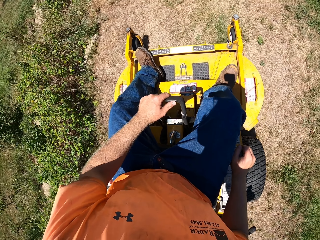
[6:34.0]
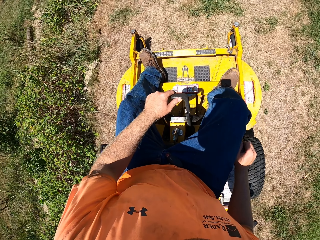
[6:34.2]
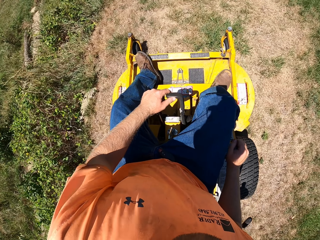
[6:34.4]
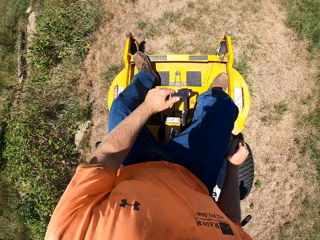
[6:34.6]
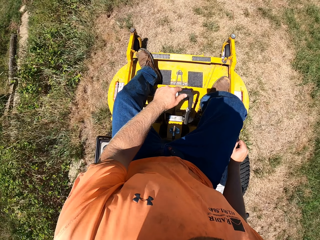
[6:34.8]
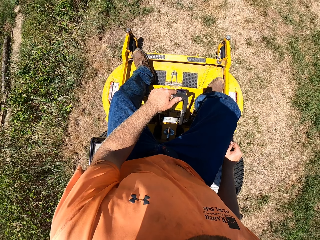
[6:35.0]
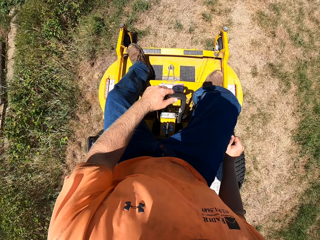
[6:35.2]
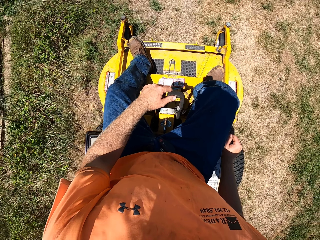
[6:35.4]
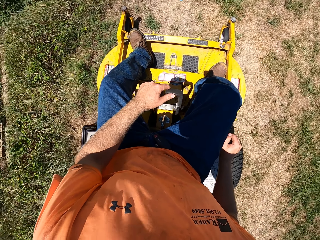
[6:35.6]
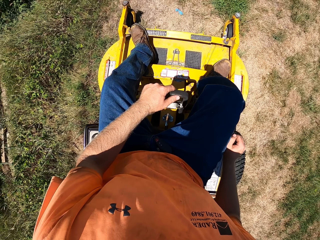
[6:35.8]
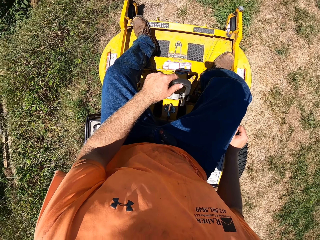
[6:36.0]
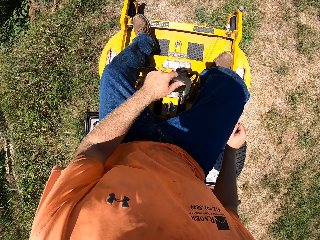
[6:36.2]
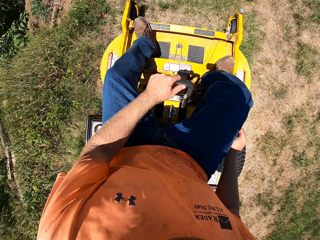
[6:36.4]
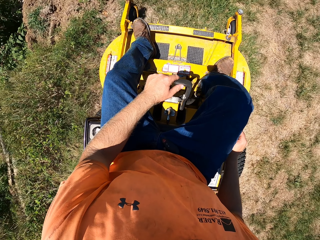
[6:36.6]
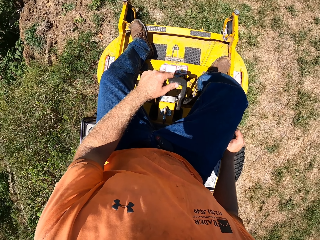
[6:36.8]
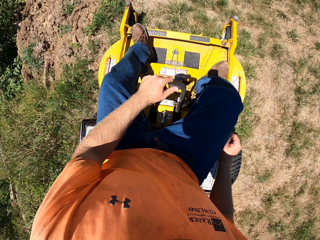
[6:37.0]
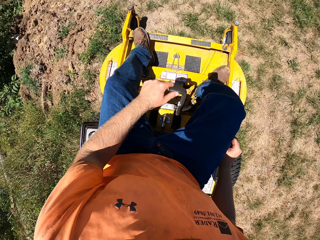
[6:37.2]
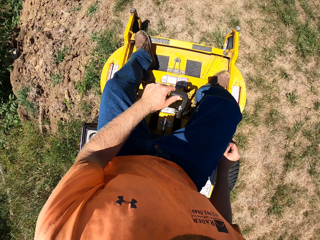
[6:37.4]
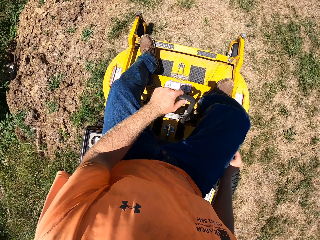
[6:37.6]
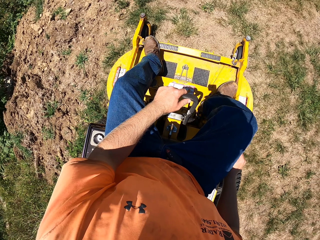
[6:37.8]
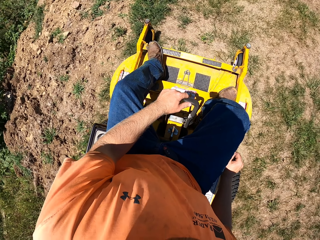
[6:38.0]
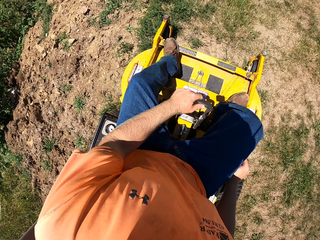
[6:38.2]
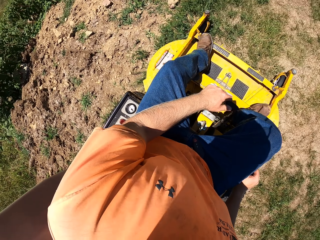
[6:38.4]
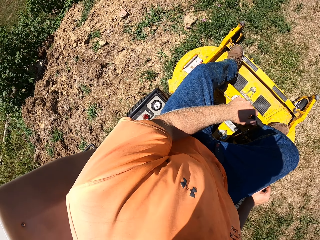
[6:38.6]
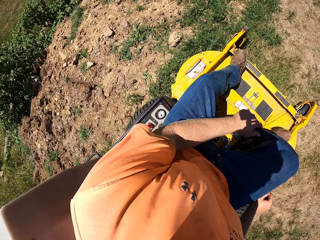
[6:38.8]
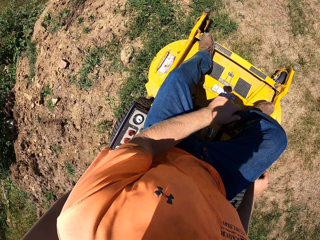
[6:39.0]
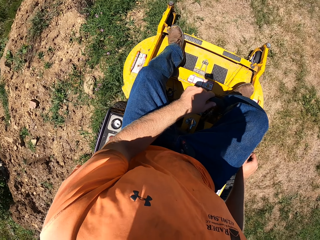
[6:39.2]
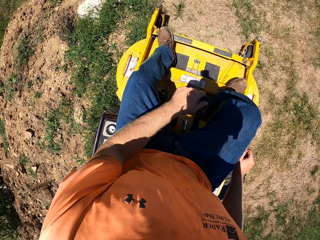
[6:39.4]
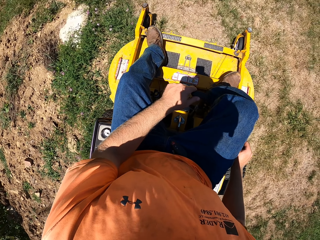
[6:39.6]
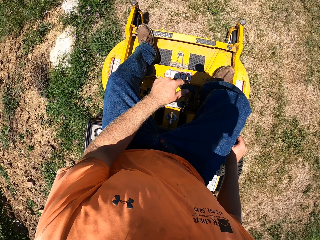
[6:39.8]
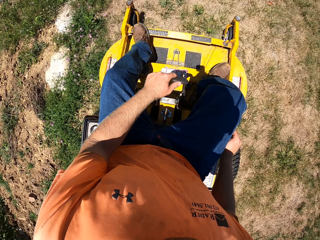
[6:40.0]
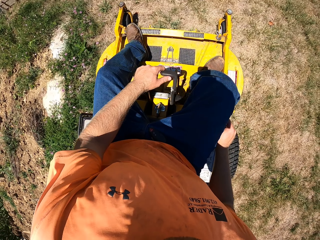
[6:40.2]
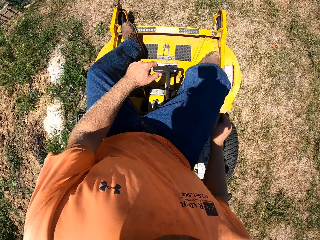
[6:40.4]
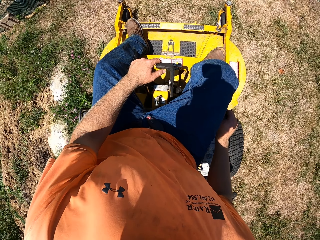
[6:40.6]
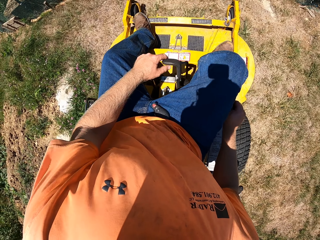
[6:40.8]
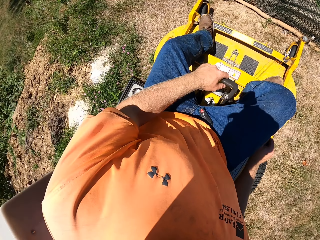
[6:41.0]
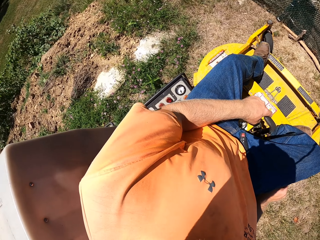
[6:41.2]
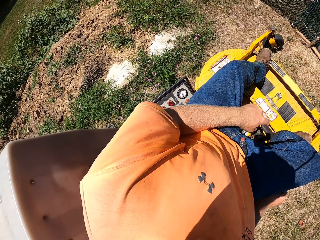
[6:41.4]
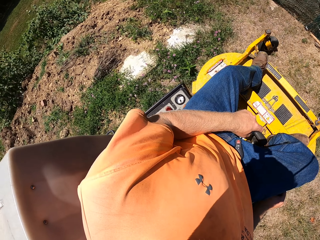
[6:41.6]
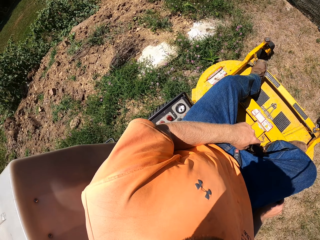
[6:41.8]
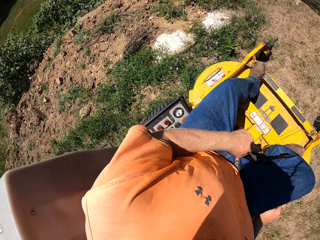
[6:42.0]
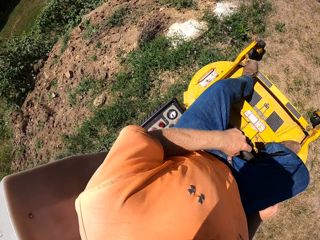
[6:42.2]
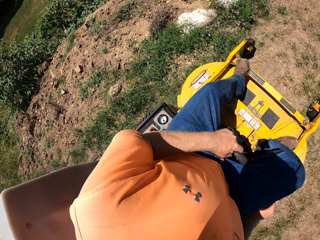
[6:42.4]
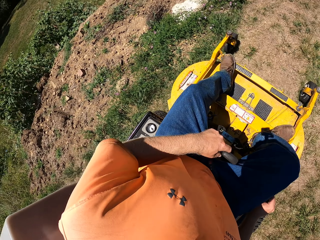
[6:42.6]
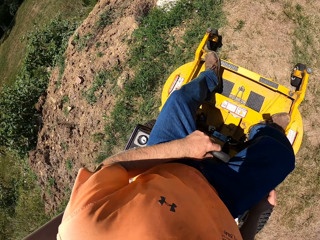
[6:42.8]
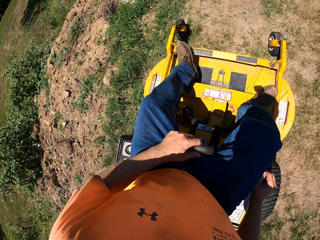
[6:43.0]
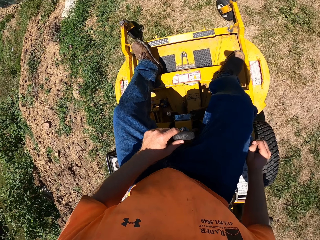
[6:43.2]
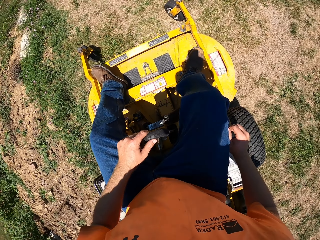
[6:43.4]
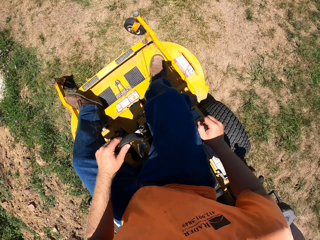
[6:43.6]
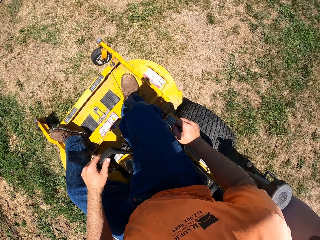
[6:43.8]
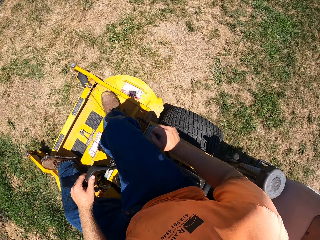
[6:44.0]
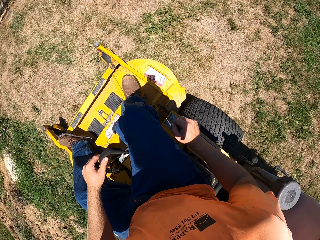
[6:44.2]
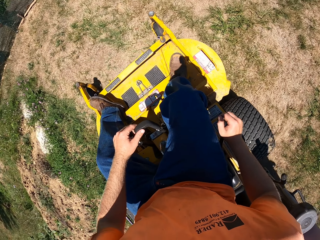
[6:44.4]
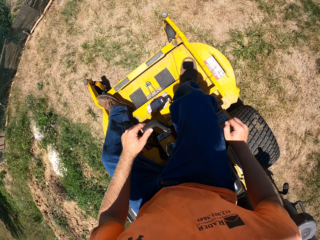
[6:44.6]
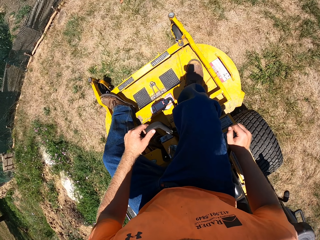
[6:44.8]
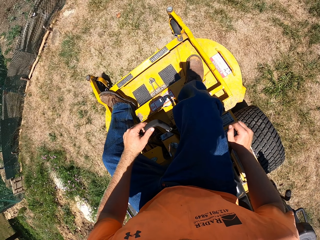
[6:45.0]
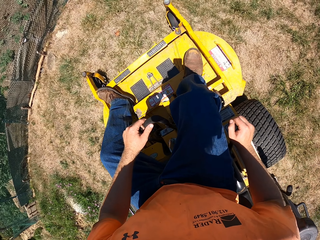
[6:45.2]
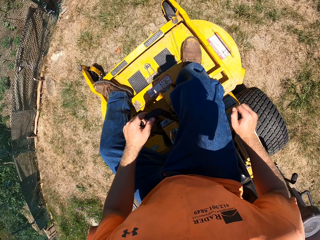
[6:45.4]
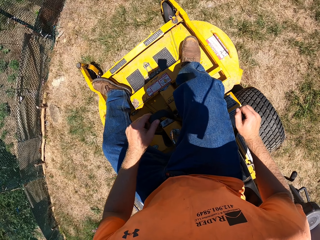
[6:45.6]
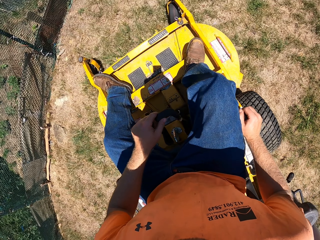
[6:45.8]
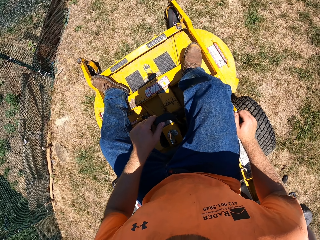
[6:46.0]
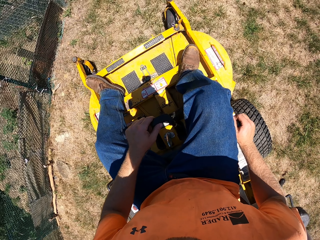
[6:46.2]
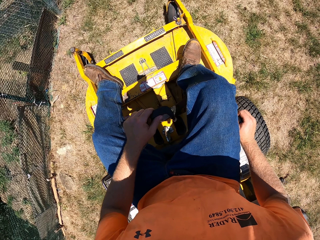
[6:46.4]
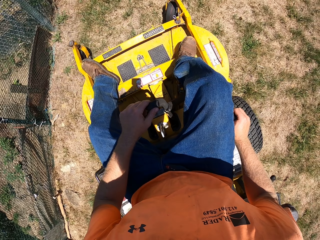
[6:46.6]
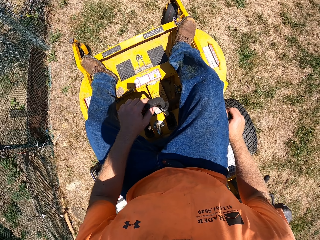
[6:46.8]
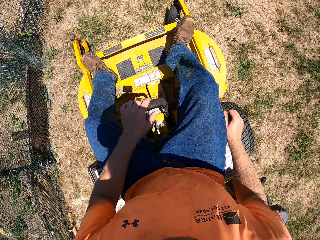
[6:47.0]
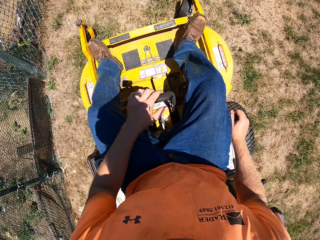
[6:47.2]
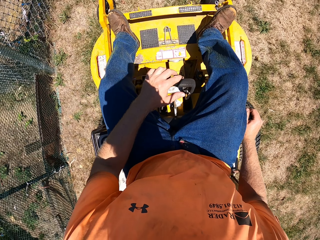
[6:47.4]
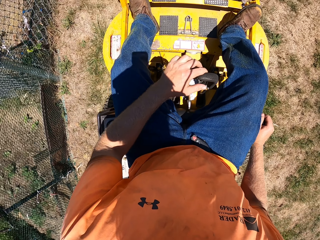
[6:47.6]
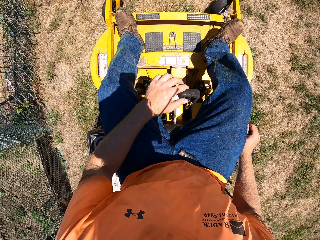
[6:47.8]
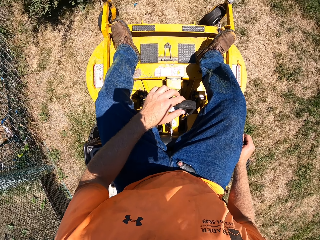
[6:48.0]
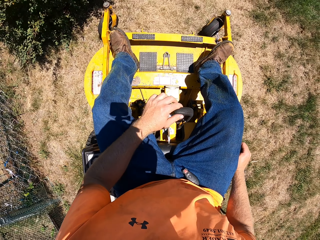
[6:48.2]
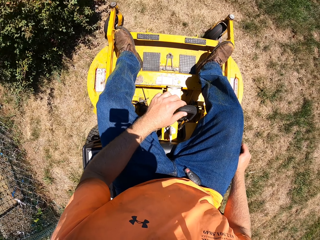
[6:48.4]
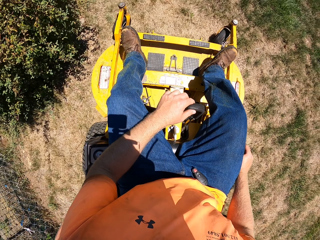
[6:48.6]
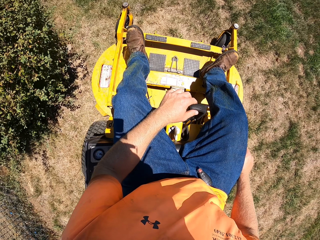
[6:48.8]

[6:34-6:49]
The camera wearer reverses the lawn. They drive the lawn.

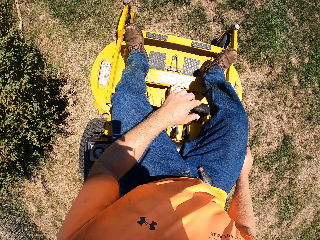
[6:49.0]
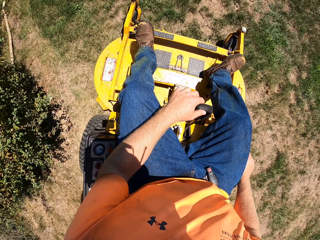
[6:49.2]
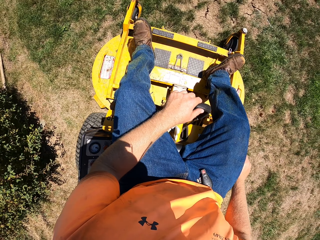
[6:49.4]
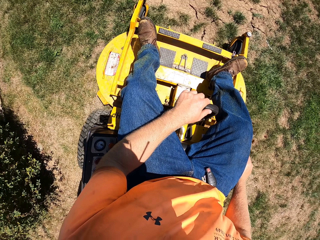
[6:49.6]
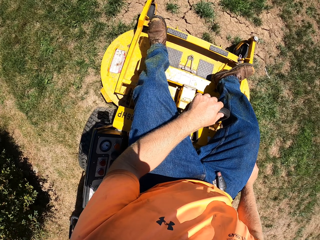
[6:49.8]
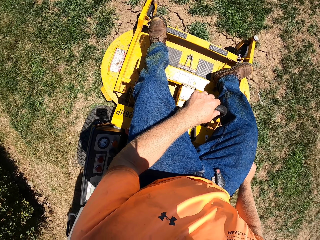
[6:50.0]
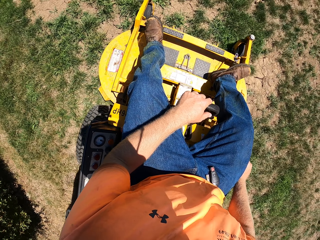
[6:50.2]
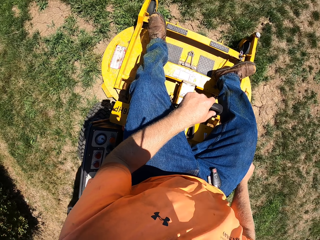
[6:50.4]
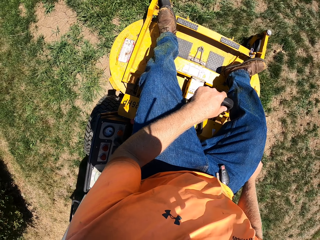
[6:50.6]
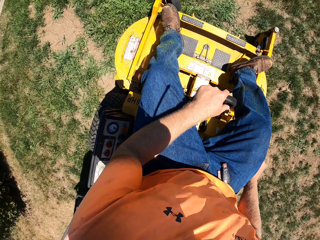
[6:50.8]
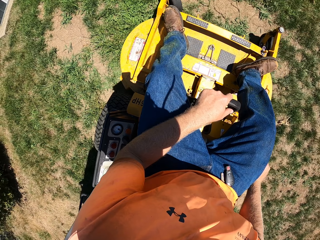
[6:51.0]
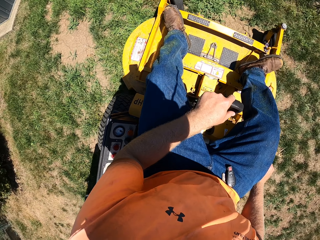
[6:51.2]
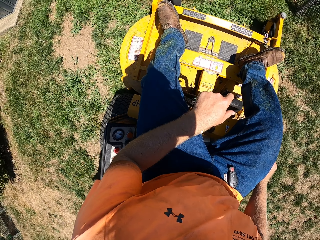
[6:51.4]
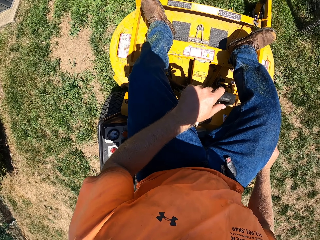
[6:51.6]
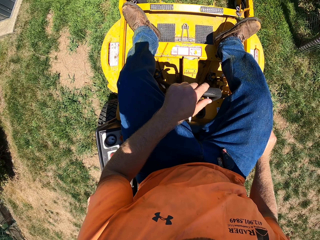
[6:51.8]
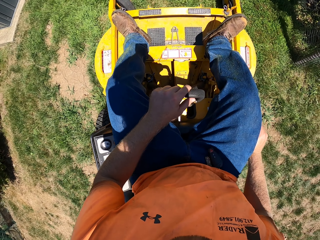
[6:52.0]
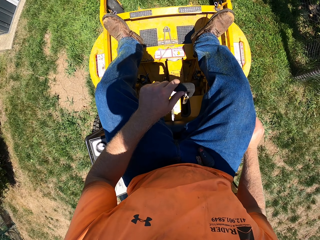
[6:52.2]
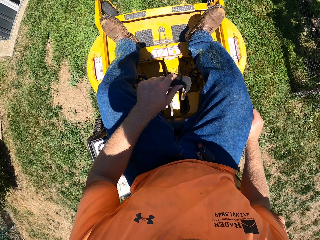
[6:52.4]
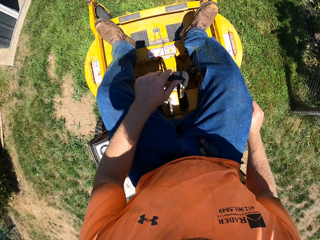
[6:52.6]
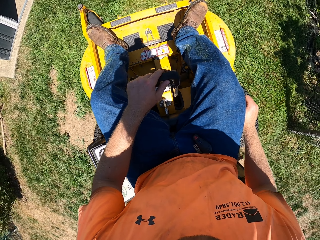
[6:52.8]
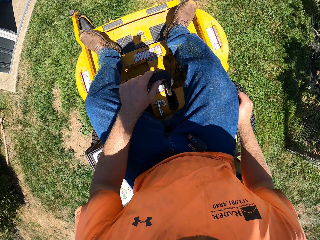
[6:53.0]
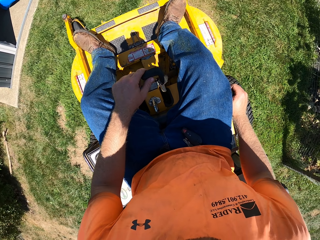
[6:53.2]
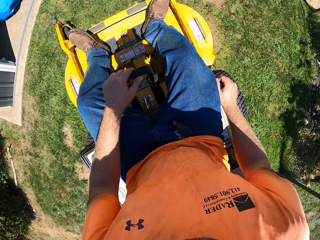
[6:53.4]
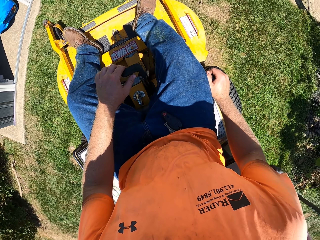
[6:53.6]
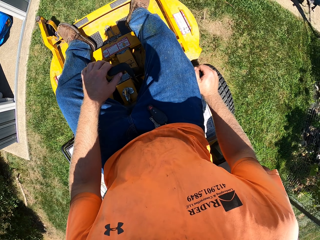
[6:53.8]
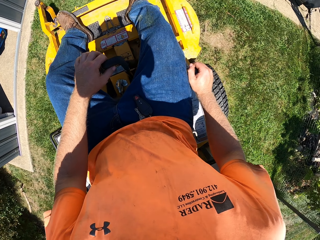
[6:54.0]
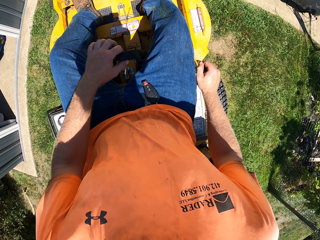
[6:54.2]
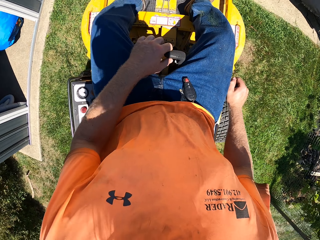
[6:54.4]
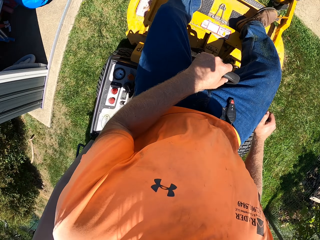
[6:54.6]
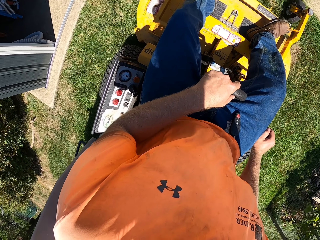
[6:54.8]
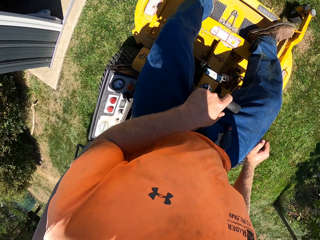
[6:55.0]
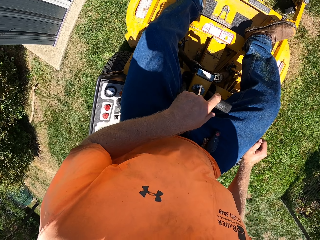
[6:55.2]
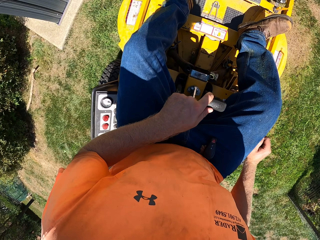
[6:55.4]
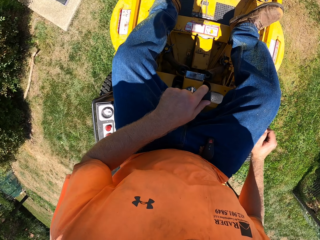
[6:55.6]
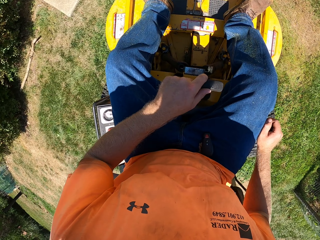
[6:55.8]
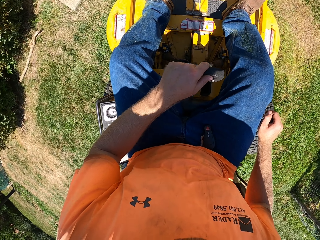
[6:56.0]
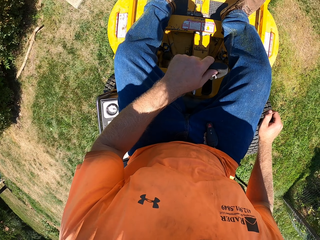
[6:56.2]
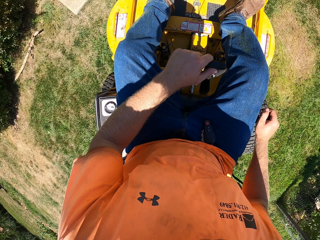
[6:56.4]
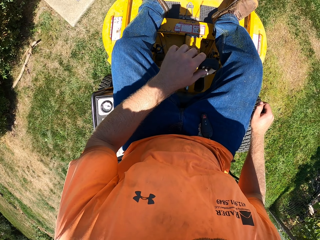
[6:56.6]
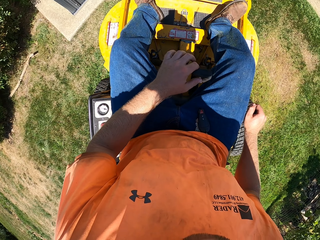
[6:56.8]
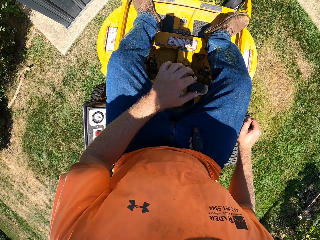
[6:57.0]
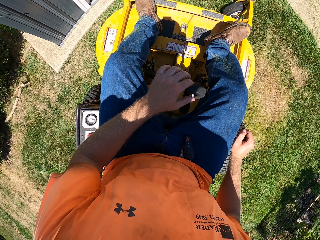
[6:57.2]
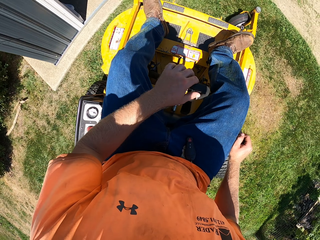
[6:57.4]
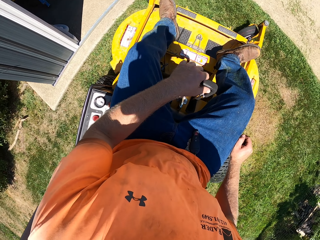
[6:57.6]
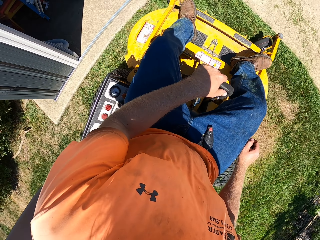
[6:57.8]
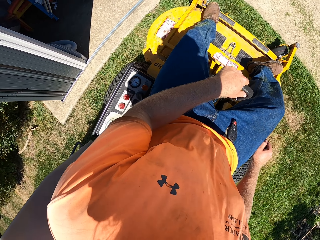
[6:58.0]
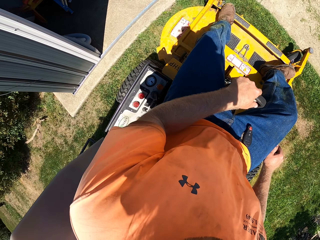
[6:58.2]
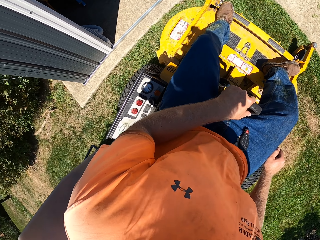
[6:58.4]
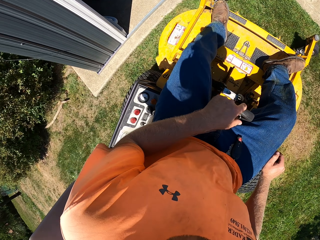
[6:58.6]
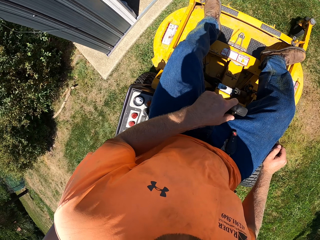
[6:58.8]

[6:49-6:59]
The camera wearer reverses the lawn.
